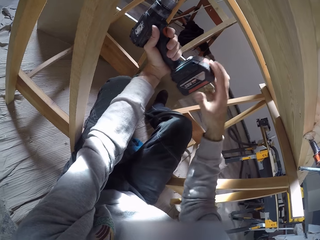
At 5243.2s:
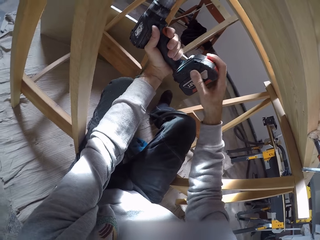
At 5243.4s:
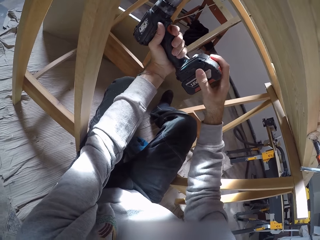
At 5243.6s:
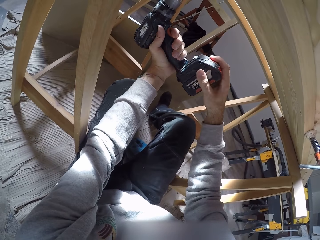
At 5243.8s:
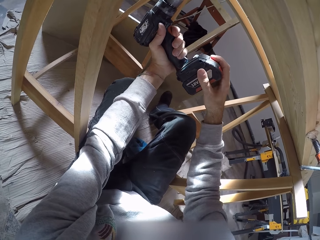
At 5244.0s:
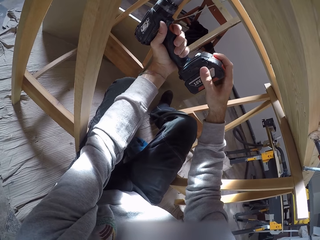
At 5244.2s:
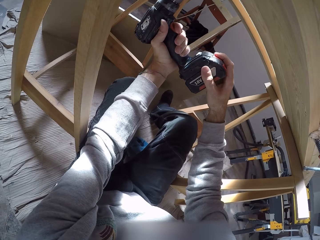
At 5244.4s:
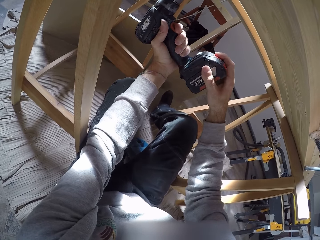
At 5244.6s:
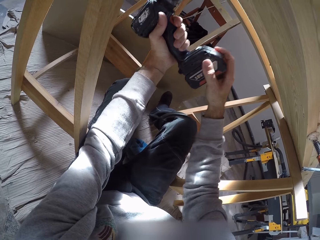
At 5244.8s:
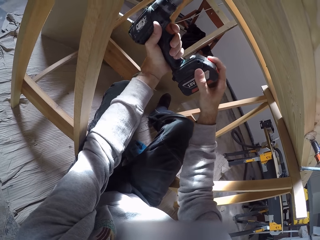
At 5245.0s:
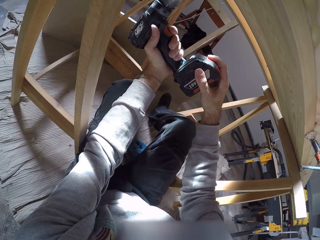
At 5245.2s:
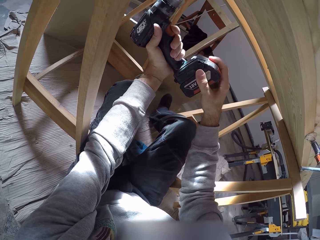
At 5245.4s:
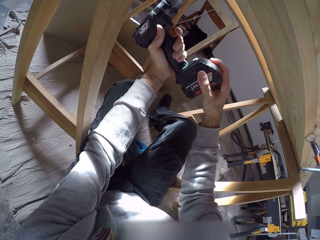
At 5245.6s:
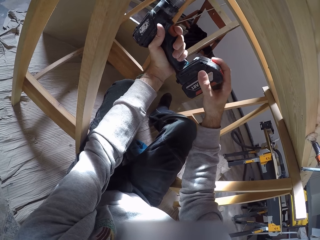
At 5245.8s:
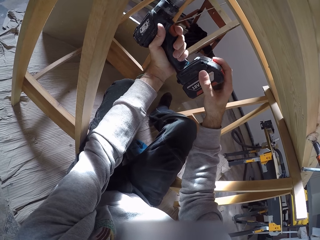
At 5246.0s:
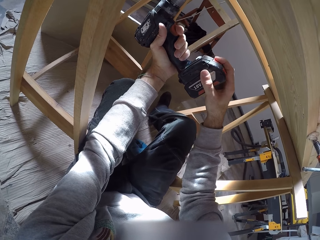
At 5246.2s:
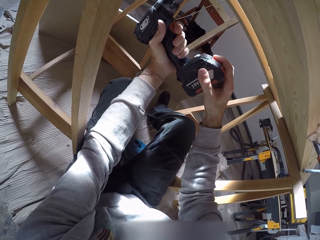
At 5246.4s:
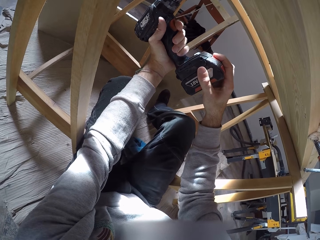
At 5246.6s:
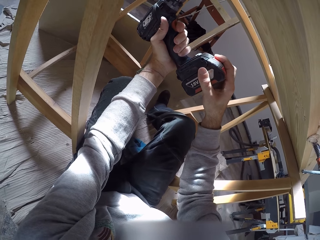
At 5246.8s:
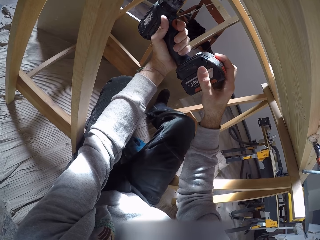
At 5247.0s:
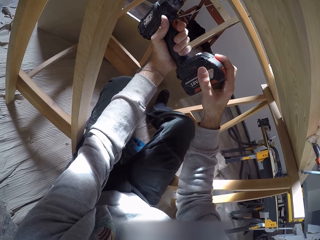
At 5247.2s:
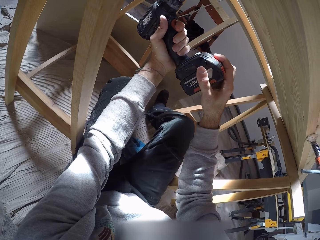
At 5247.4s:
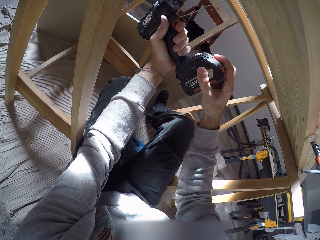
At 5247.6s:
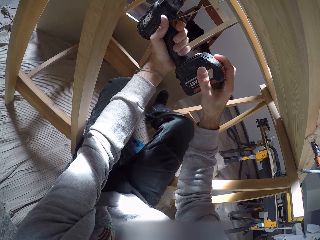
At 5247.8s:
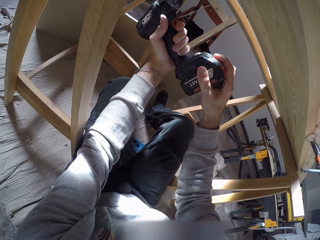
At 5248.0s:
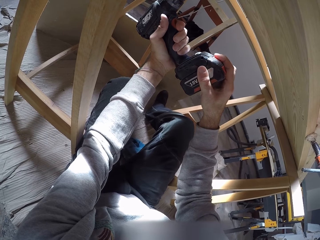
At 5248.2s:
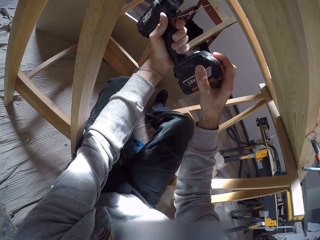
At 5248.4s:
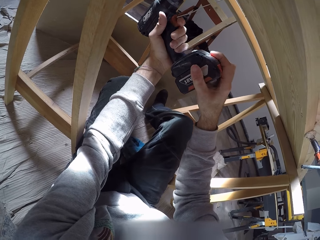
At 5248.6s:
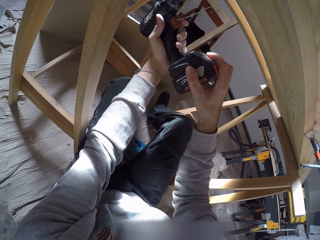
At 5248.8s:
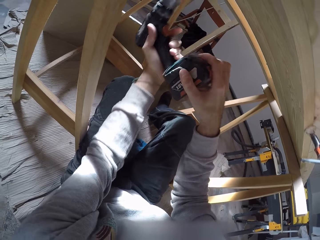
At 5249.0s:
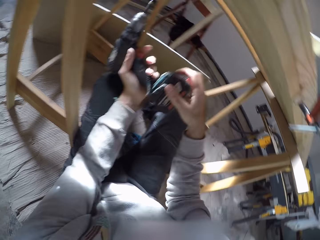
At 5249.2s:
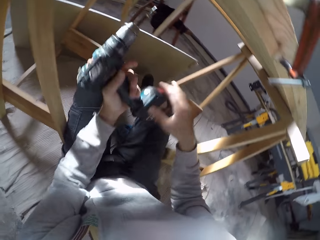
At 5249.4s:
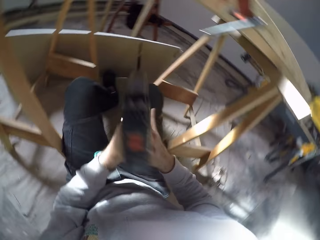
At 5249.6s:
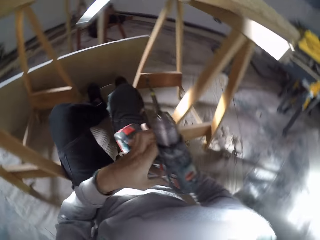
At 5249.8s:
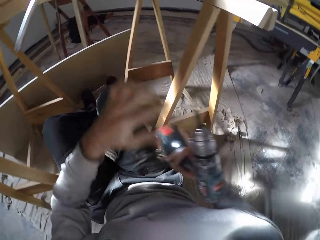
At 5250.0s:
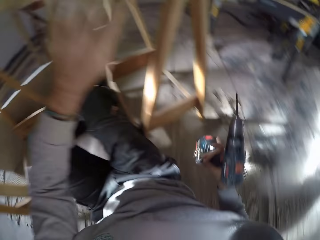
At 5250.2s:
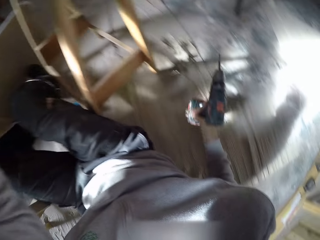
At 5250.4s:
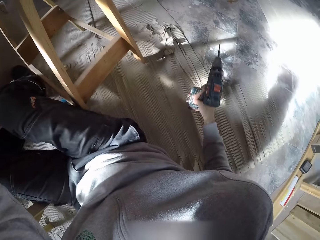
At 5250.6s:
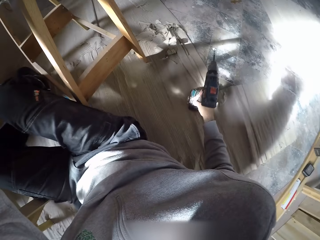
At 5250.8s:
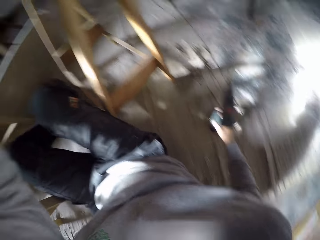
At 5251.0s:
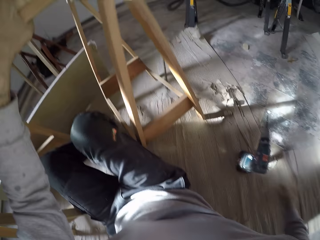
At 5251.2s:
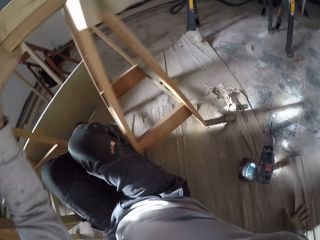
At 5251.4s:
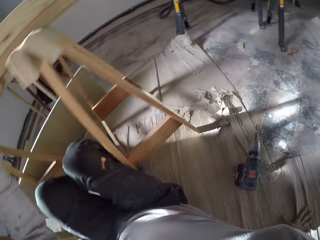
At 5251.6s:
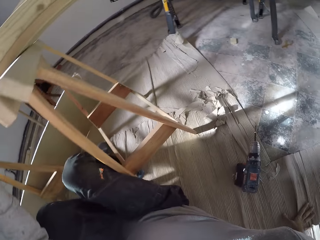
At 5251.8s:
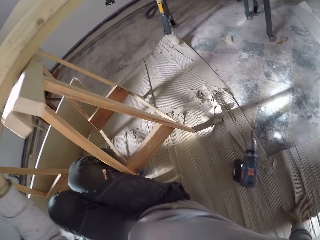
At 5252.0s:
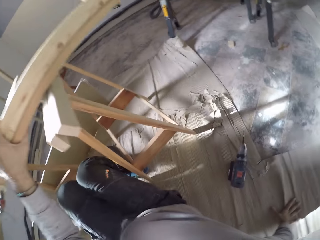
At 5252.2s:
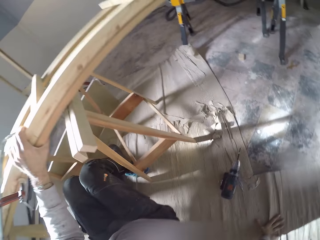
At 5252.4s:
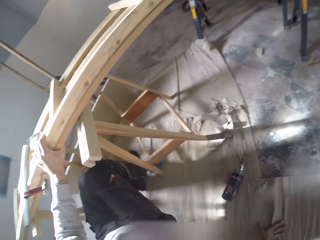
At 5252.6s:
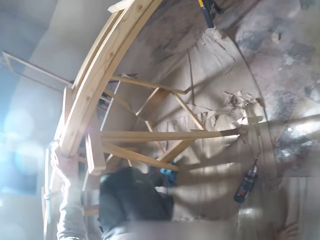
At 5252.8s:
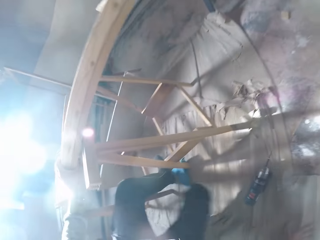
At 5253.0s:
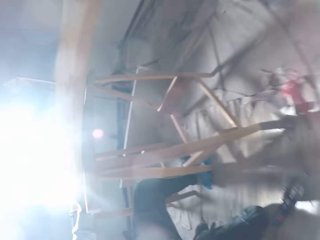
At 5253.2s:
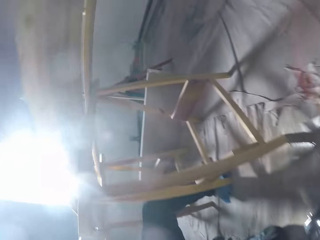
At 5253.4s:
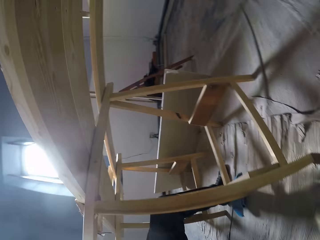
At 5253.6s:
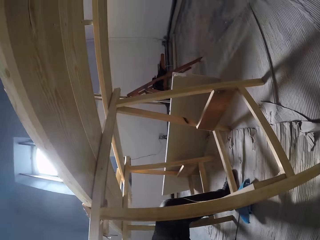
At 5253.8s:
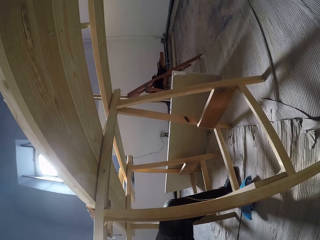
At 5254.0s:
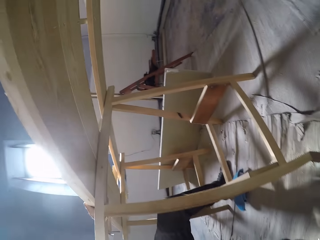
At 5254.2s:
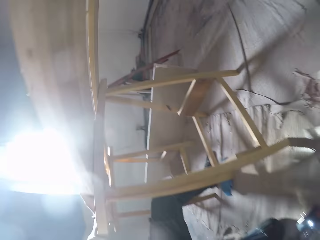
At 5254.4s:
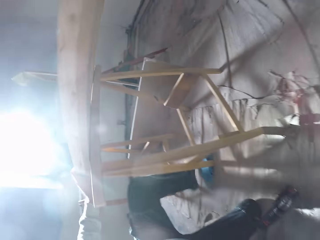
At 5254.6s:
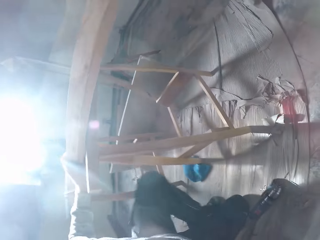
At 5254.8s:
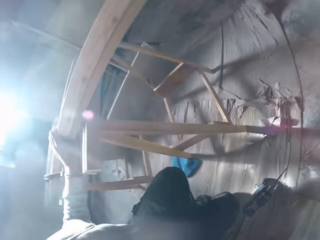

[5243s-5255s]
The camera wearer places his right hand on the drilling machine. He passes the drilling machine from his left hand to his right hand. He drops the drilling machine in his right hand on the floor. He places his right hand on the floor. He stands up from the floor.

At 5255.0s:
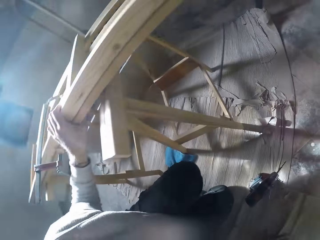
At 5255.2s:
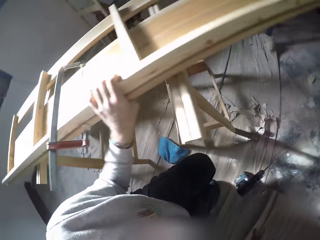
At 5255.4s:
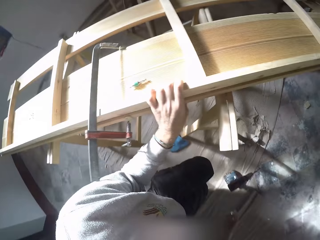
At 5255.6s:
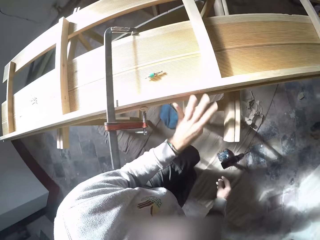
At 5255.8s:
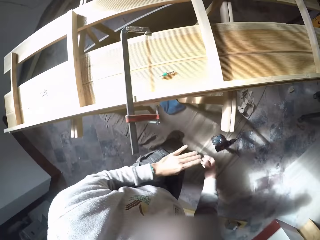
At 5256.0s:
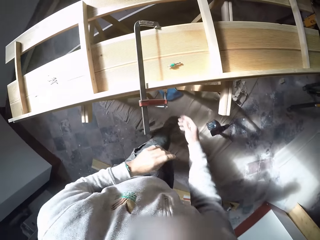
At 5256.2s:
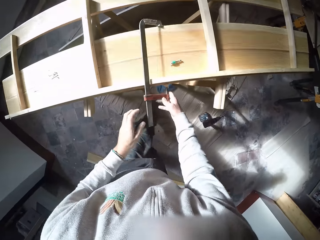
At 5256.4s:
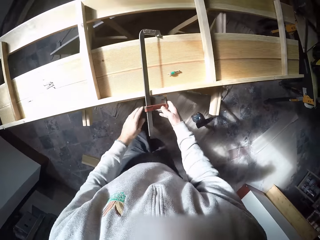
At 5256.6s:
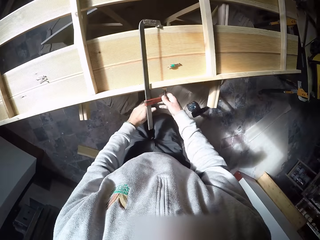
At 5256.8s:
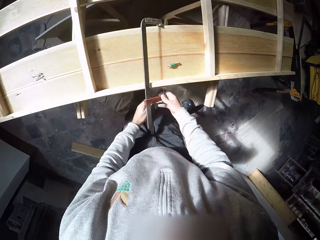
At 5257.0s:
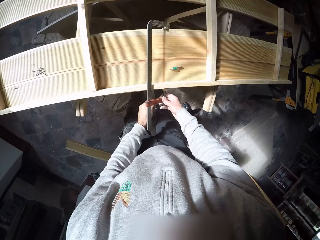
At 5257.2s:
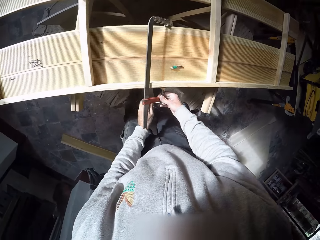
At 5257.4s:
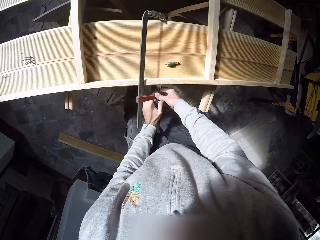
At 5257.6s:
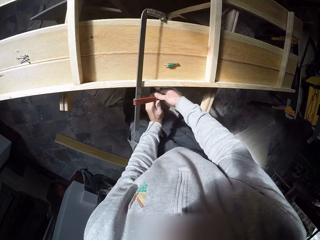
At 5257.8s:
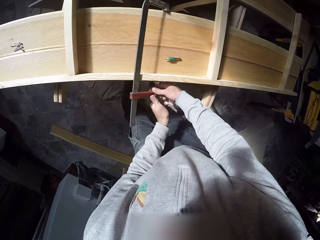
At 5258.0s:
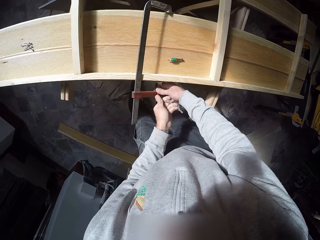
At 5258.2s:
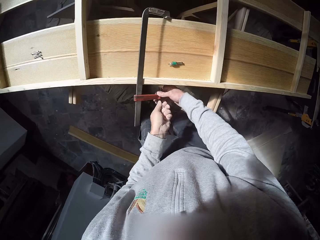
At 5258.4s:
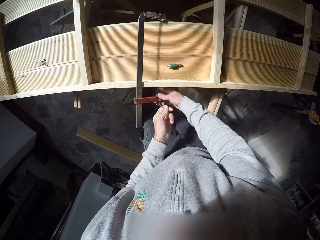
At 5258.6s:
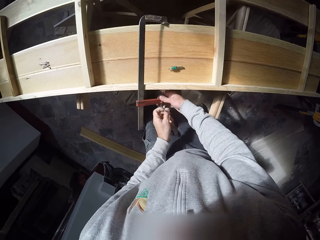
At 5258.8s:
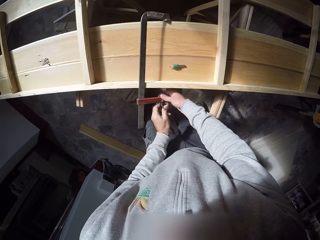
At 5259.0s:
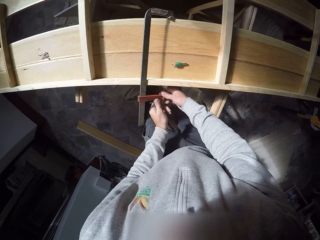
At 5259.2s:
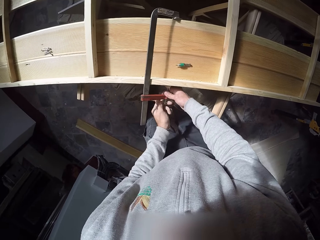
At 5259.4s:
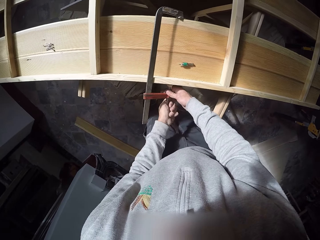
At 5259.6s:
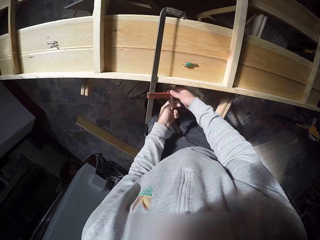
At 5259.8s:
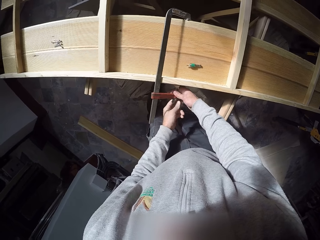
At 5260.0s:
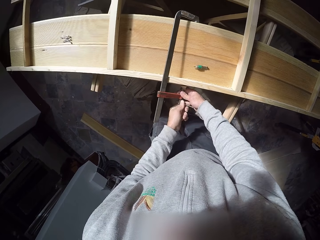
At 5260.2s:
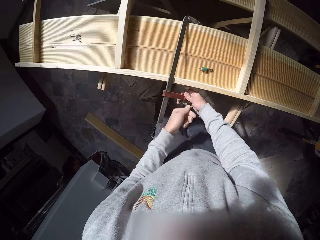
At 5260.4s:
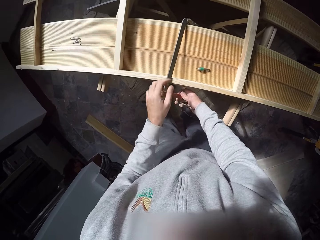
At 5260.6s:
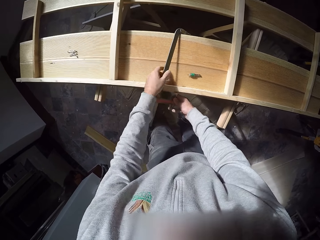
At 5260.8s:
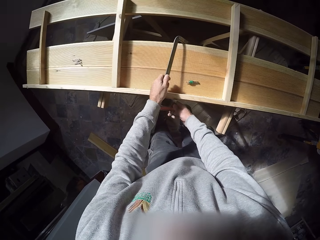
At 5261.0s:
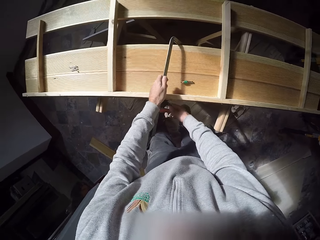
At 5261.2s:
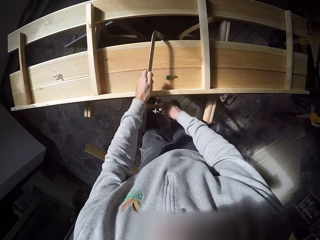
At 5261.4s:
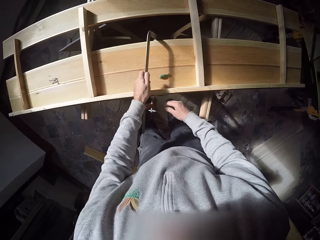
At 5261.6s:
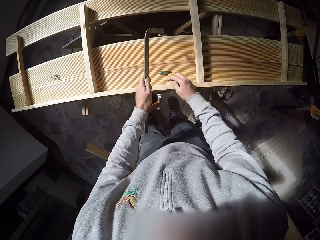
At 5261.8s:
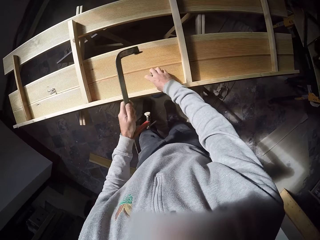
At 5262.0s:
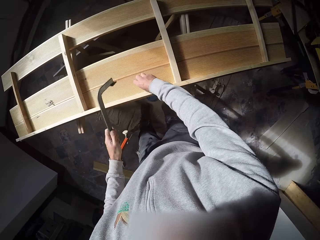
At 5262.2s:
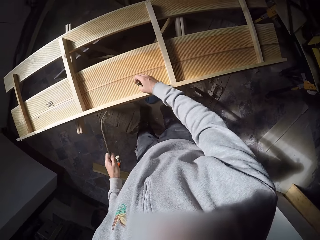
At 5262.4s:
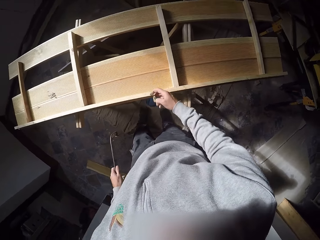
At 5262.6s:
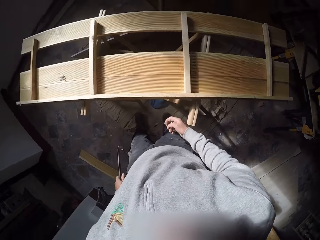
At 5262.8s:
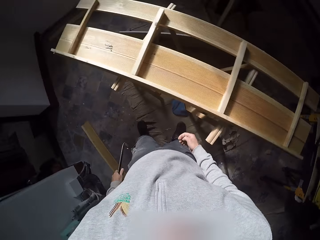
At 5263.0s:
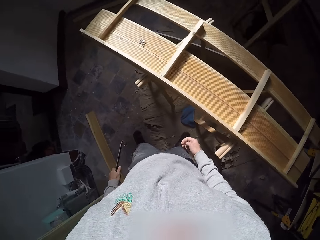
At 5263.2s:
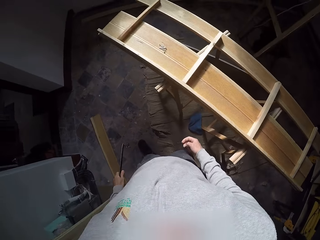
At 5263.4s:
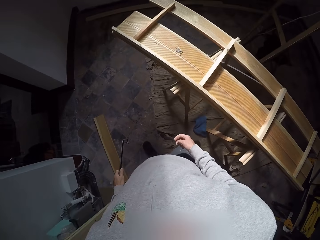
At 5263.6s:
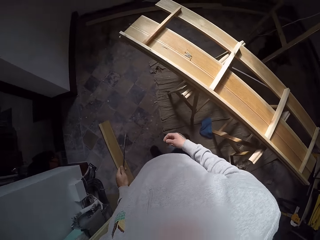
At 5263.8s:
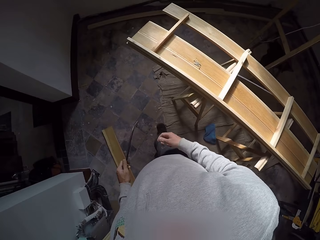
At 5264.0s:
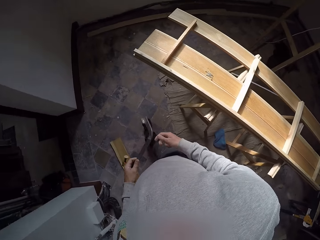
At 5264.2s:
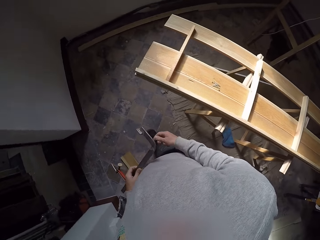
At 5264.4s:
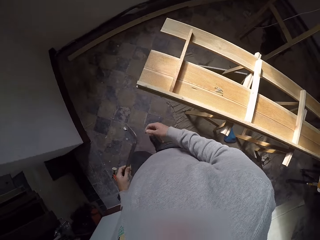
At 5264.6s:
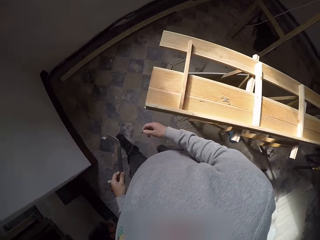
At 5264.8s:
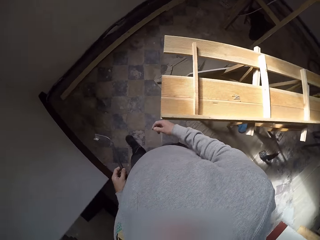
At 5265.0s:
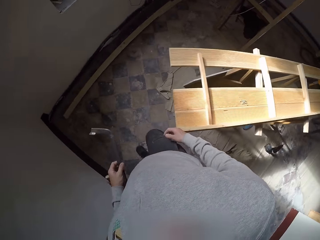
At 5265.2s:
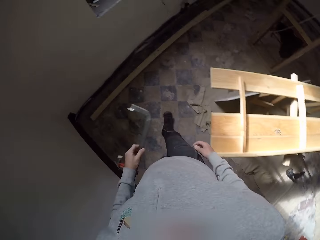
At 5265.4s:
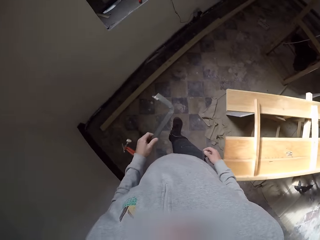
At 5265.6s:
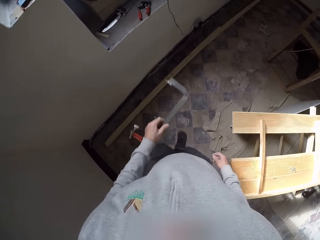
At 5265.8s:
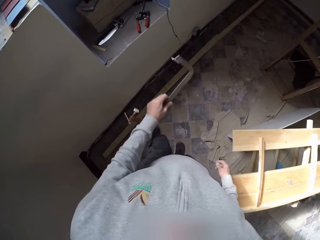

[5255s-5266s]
The camera wearer touches the clamp on the wood on the bench with his right hand. He removes the clamp from the wood. He loosens the clamp from the wood on the bench with his right hand. He carries the clamp from the wood on the bench with his left hand. He picks up a screw from the wood on the bench with his right hand. He walks towards a window post.
